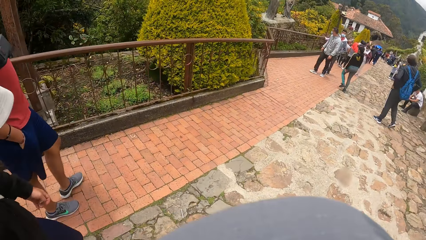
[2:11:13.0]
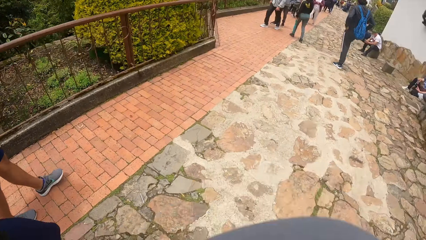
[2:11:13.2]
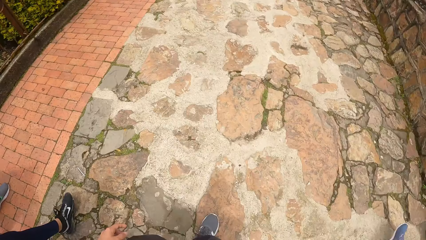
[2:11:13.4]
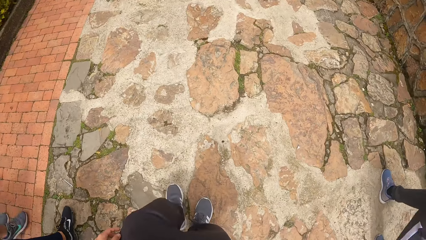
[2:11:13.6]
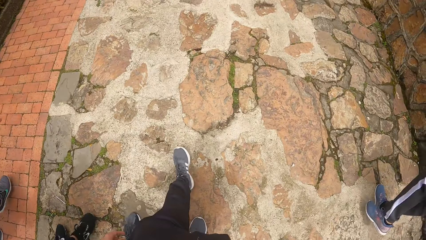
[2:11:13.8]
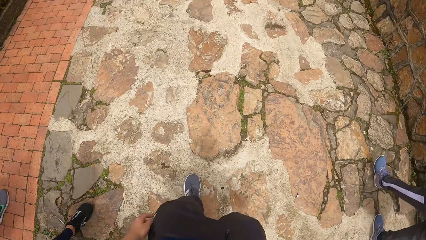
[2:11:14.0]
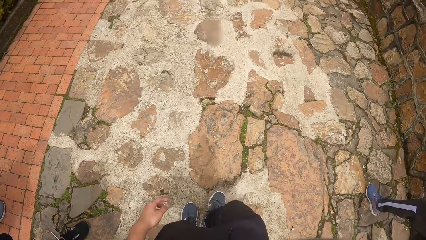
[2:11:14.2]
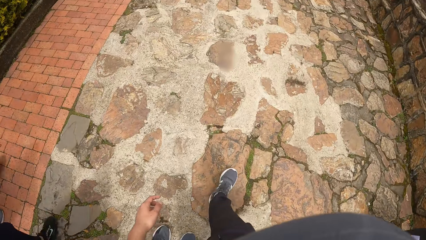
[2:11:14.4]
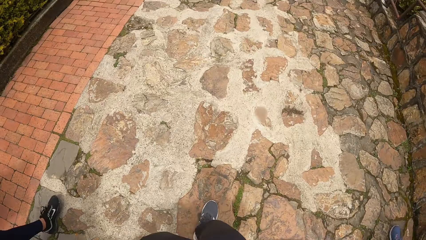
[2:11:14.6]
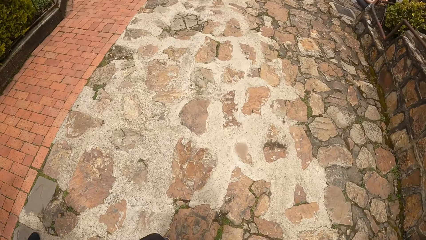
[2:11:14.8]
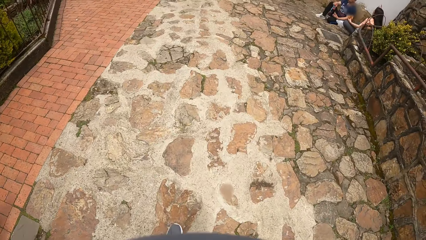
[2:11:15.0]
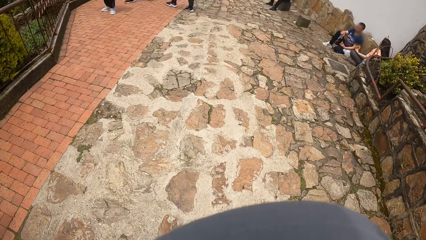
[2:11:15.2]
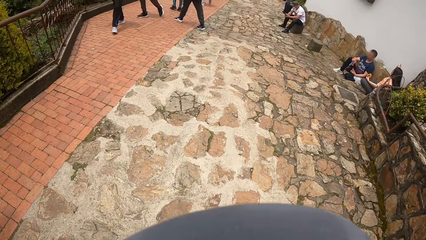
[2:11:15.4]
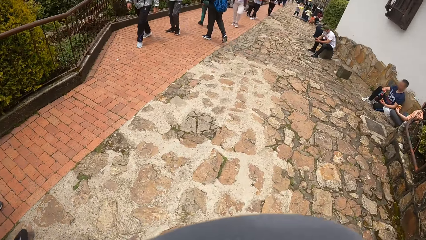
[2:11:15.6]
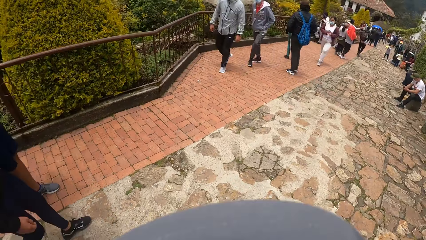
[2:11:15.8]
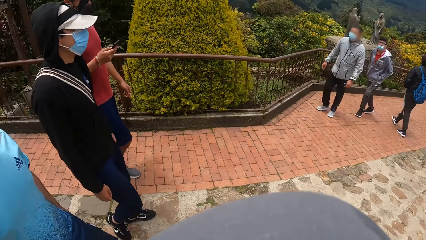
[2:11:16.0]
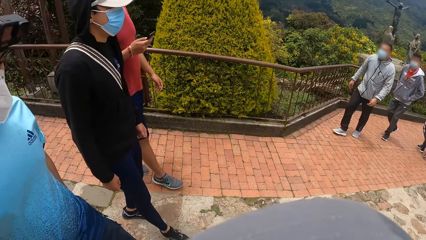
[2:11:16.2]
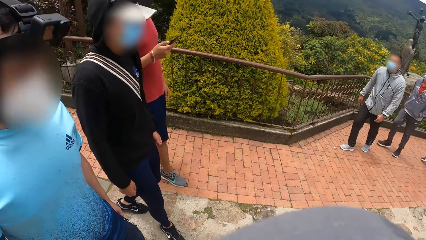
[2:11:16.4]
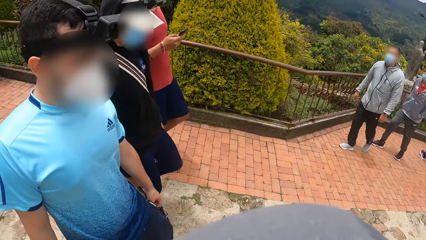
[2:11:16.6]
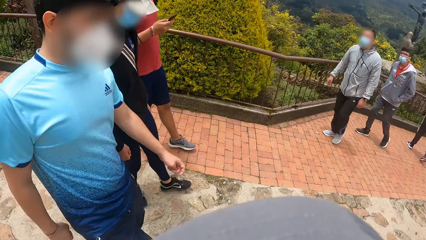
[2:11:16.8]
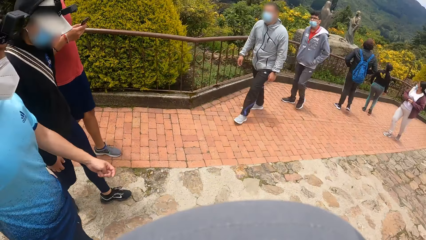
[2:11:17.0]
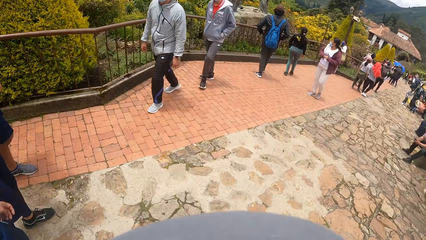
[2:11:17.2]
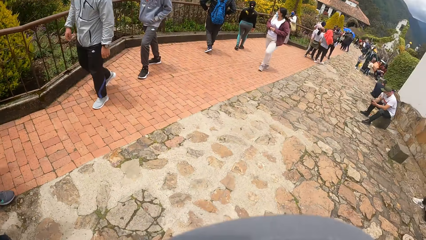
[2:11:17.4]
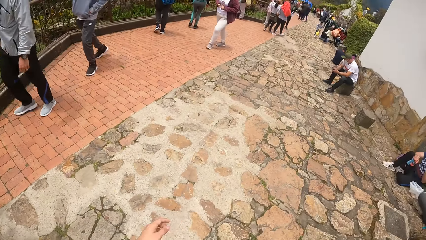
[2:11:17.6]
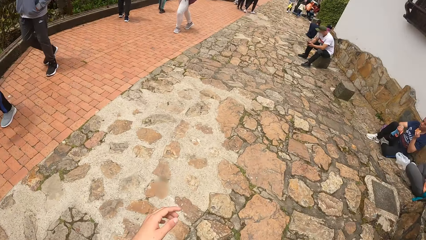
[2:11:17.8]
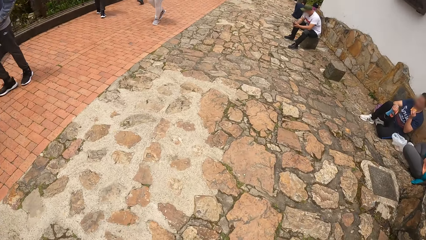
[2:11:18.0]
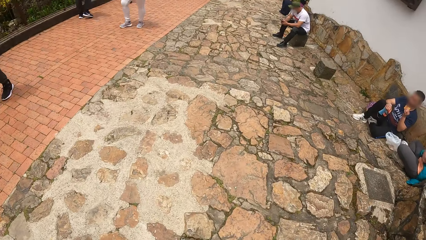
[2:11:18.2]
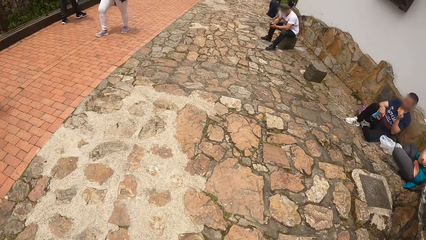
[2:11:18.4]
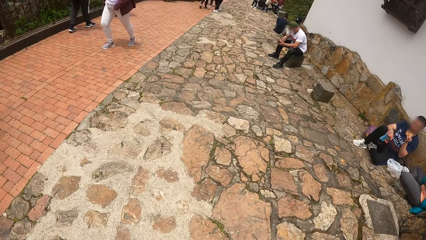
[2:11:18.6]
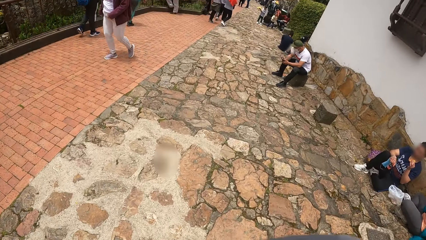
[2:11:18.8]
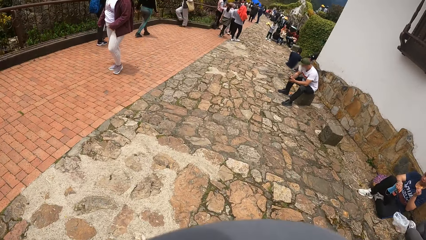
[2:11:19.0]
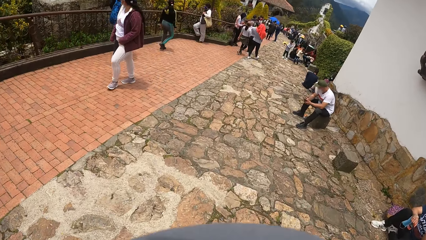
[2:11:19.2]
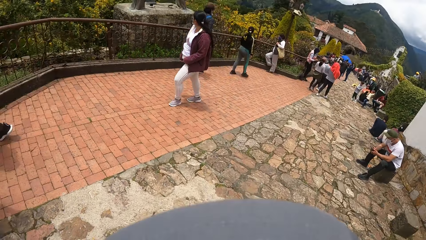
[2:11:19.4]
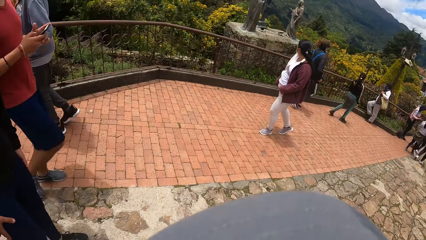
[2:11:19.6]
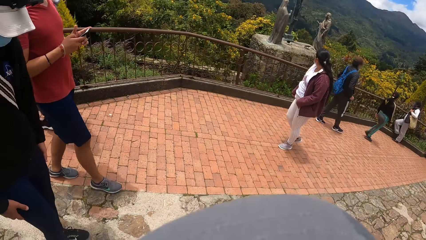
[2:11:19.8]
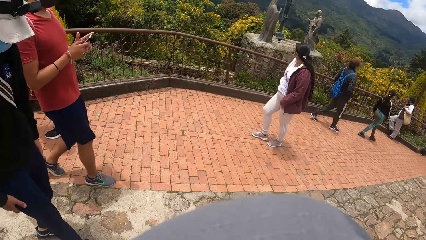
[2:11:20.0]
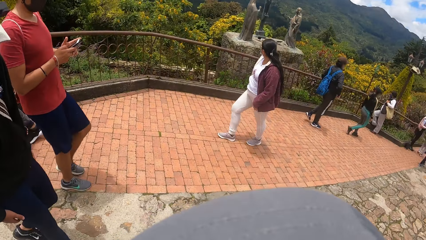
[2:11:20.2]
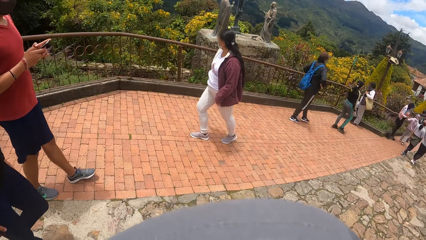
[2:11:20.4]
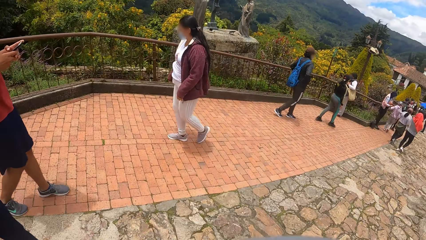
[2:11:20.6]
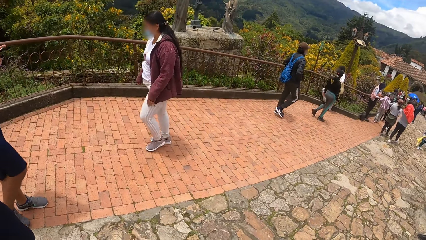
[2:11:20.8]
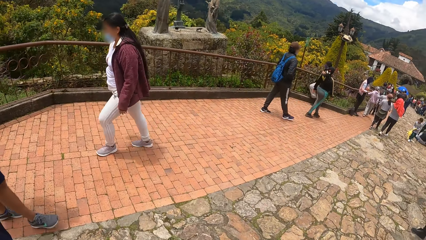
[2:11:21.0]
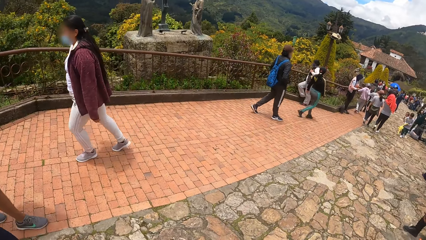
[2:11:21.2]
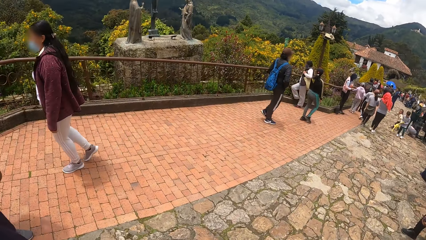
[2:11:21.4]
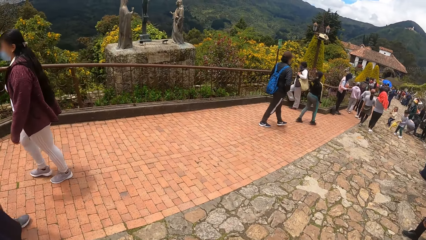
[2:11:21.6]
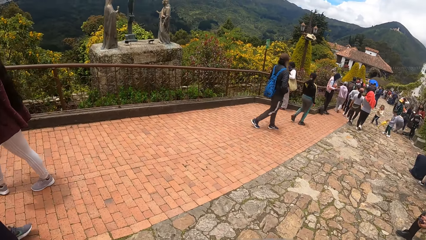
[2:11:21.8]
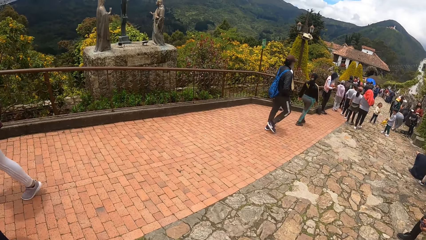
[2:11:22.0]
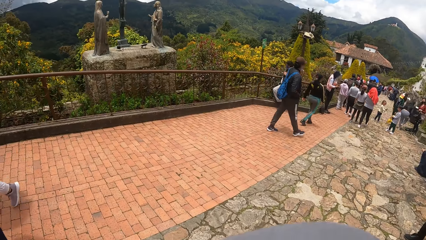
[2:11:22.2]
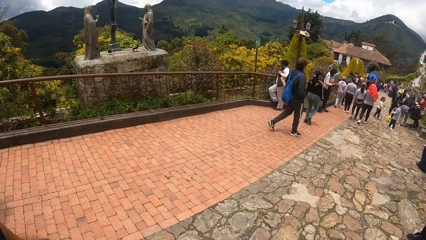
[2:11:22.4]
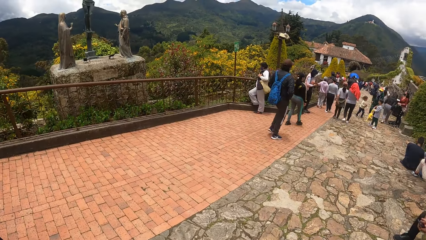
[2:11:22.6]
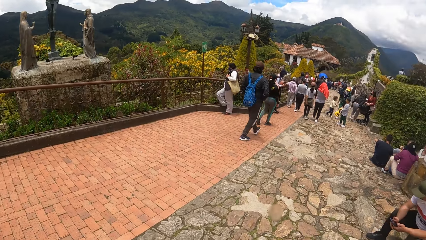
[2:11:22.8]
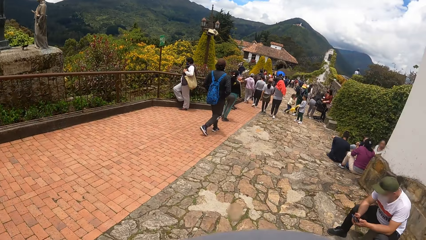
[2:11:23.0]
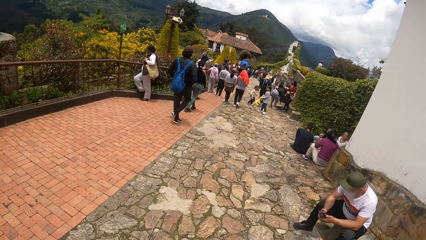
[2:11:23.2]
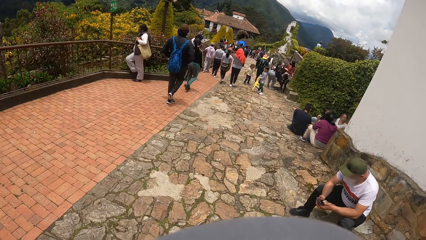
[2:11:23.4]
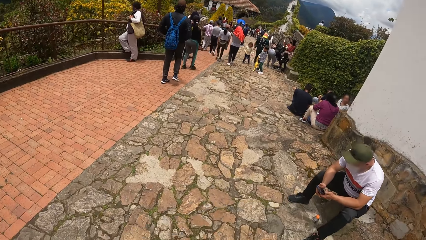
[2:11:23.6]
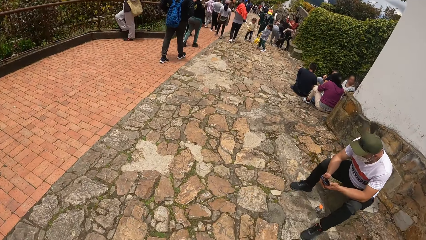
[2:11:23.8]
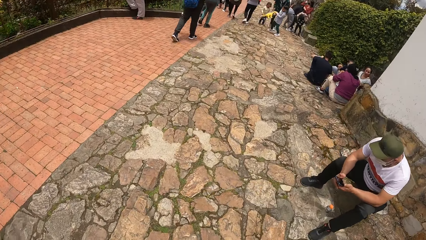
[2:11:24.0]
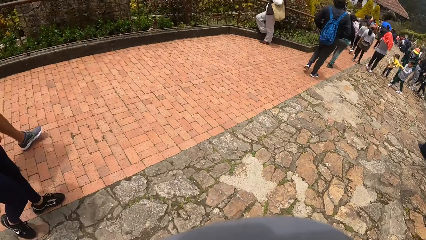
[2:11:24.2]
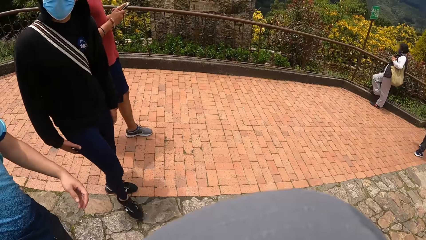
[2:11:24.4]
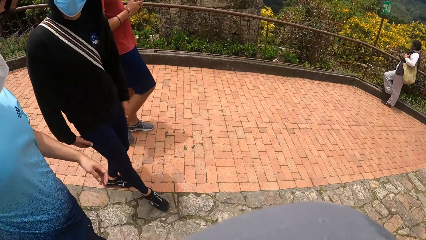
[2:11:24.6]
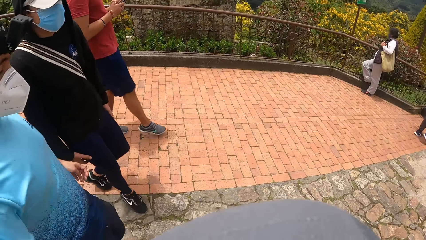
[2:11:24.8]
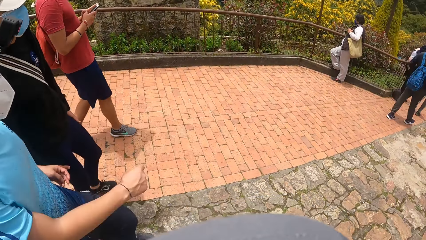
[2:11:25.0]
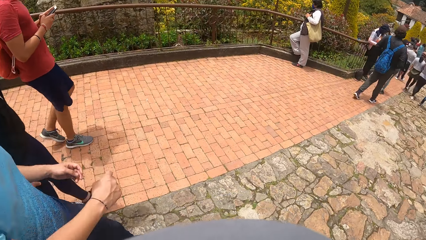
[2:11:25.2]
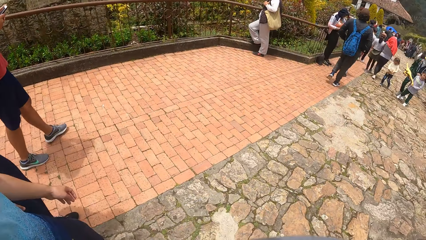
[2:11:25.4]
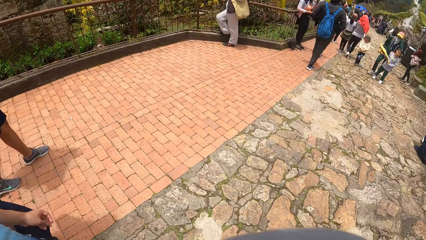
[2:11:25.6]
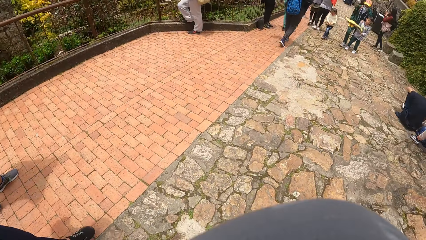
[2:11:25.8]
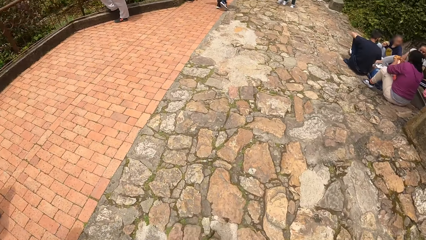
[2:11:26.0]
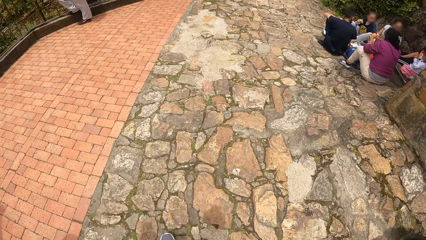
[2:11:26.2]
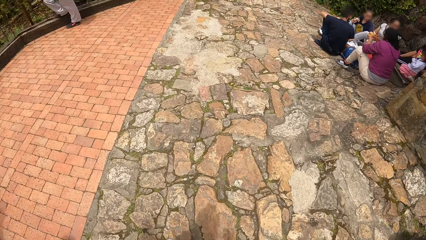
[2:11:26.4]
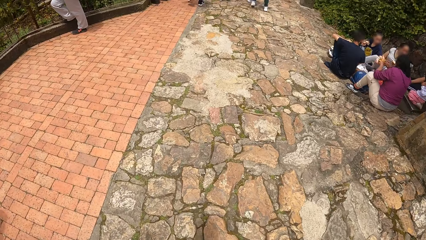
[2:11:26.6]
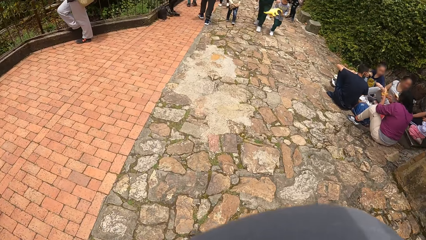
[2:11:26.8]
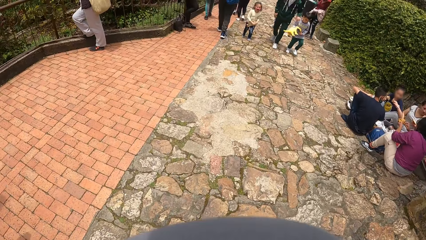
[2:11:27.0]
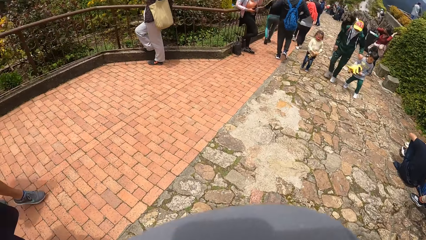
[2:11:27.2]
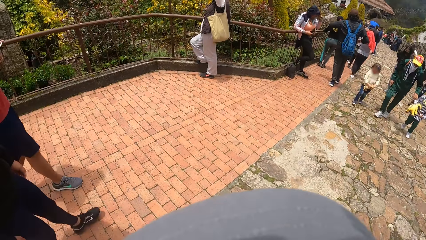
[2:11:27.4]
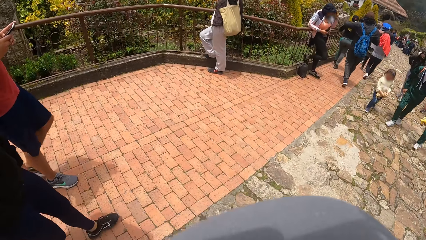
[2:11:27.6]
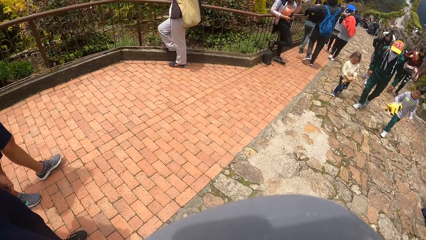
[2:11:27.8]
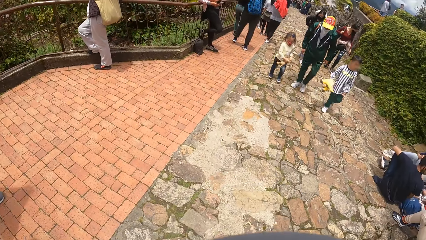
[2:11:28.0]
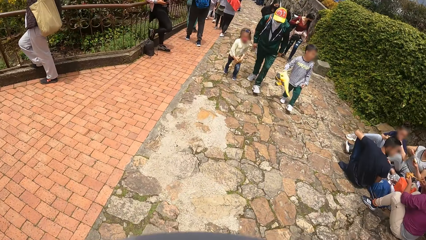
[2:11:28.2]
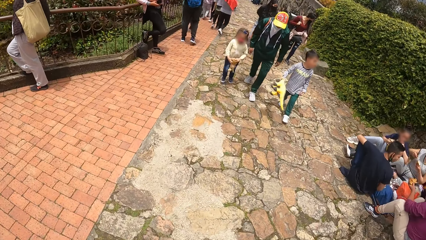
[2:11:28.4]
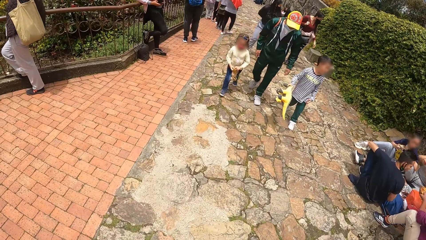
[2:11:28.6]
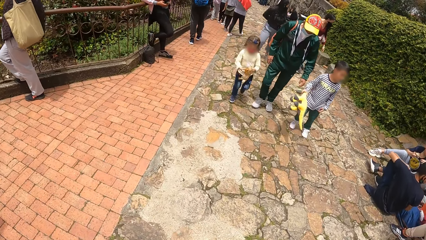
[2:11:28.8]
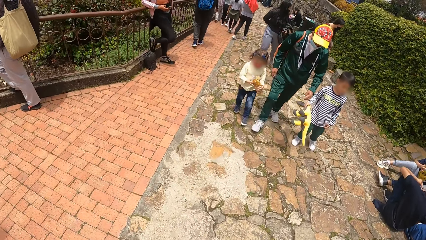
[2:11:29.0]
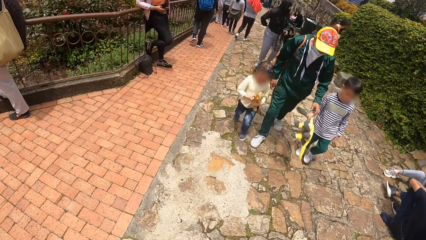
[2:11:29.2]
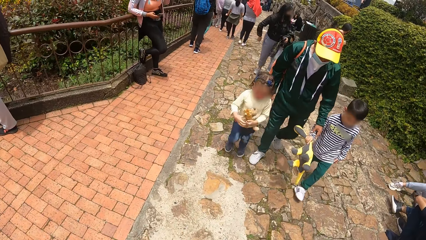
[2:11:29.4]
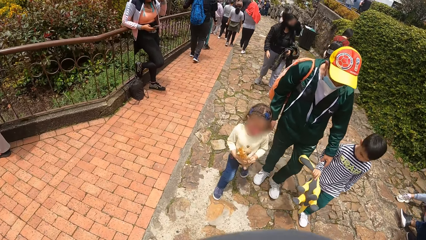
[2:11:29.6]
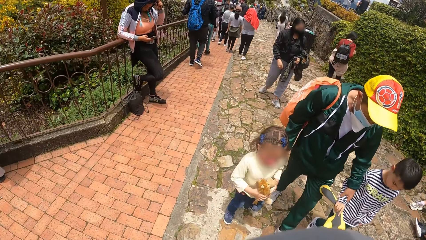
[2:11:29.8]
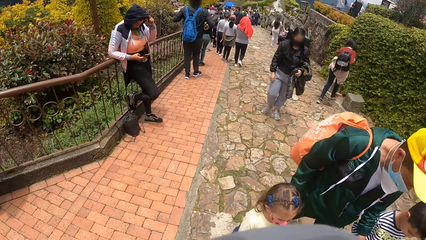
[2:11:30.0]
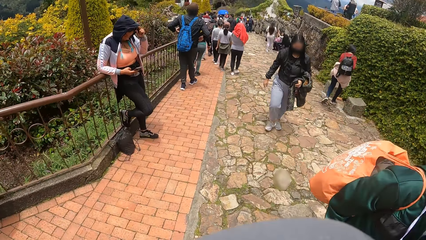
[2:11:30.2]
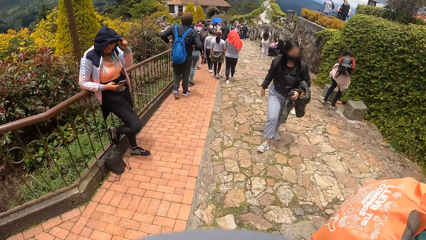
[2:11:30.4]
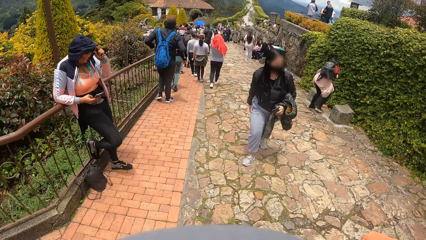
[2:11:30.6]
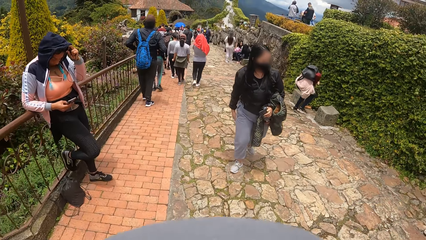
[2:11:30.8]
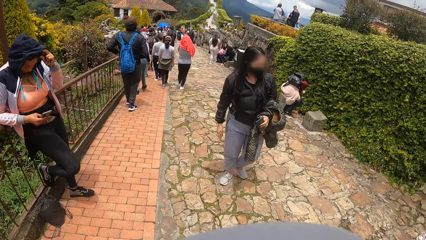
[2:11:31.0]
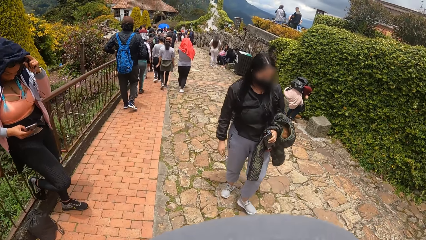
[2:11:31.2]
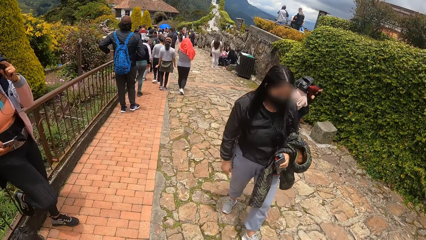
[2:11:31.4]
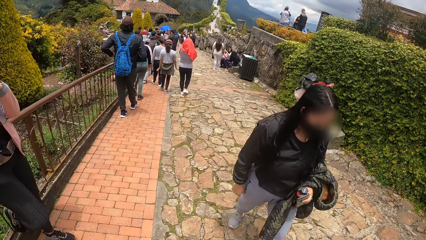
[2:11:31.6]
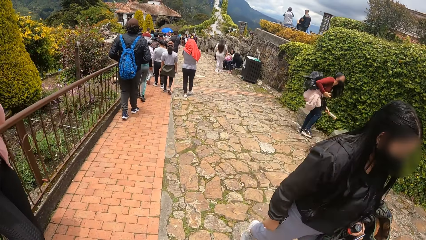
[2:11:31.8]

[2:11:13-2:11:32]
The man operates a phone with both hands.
